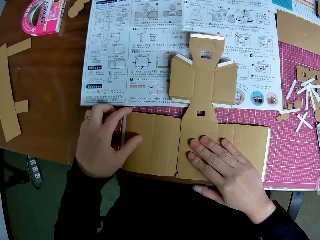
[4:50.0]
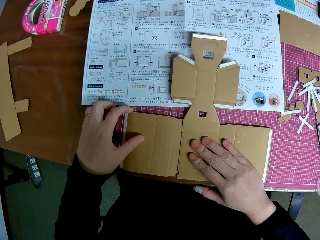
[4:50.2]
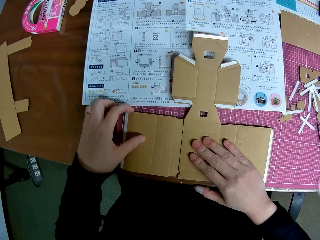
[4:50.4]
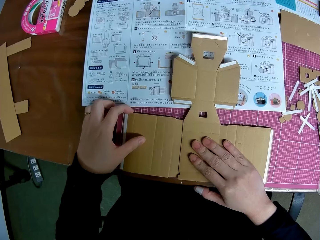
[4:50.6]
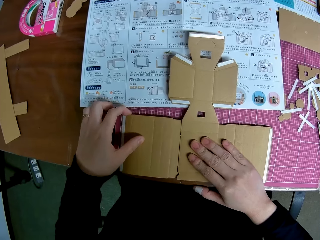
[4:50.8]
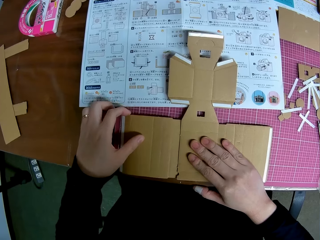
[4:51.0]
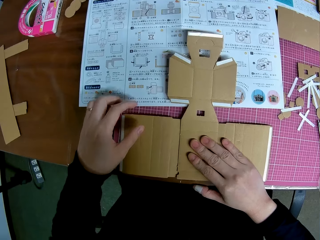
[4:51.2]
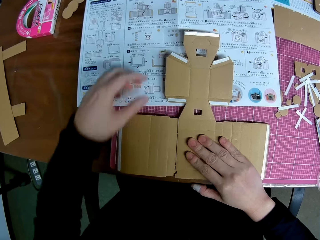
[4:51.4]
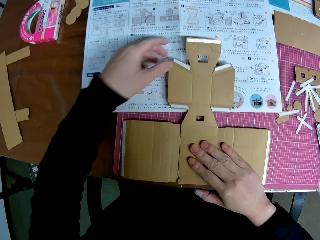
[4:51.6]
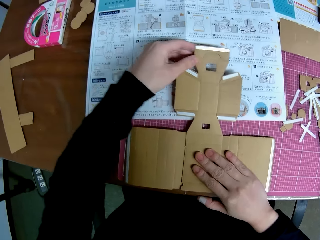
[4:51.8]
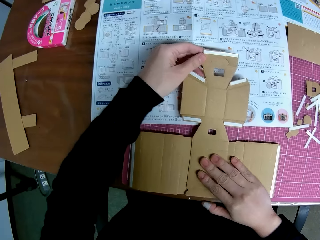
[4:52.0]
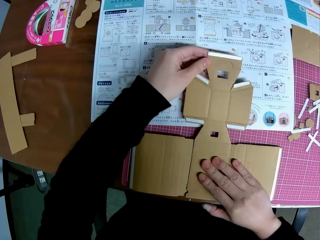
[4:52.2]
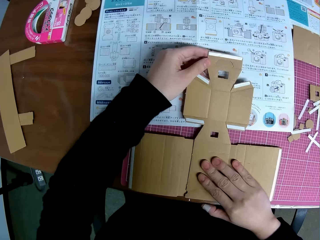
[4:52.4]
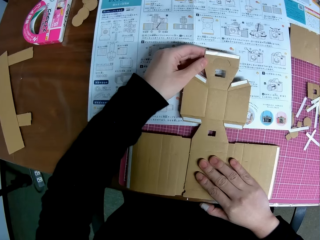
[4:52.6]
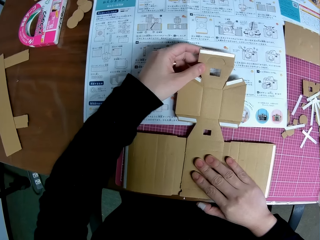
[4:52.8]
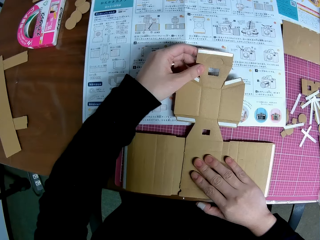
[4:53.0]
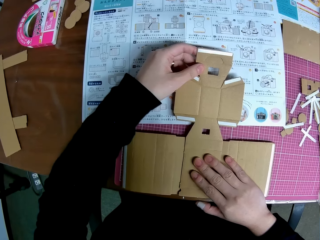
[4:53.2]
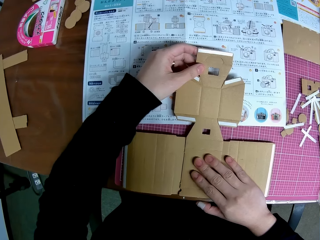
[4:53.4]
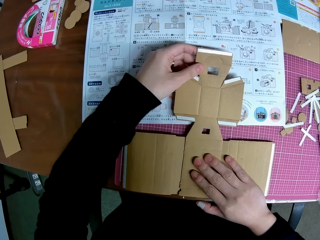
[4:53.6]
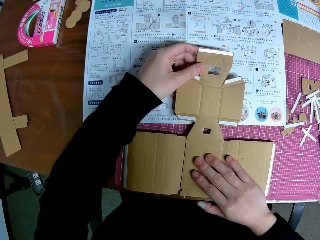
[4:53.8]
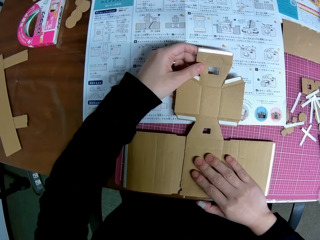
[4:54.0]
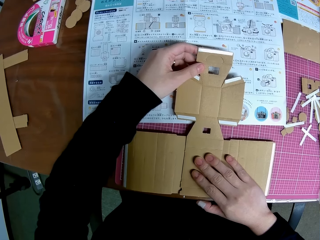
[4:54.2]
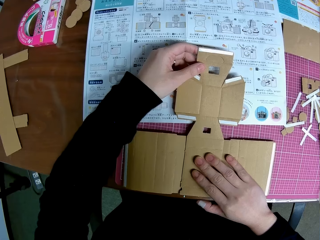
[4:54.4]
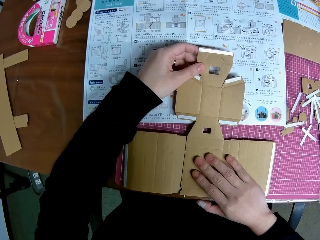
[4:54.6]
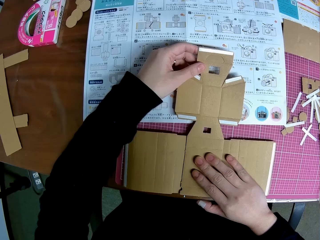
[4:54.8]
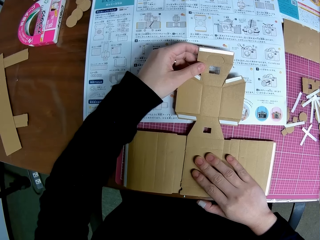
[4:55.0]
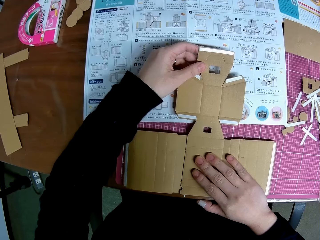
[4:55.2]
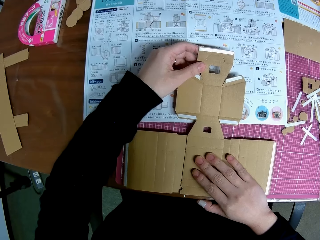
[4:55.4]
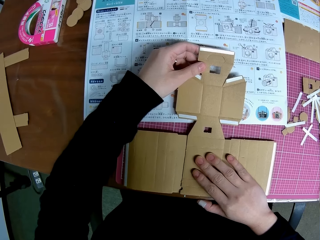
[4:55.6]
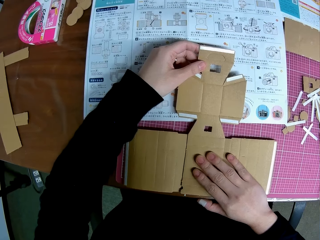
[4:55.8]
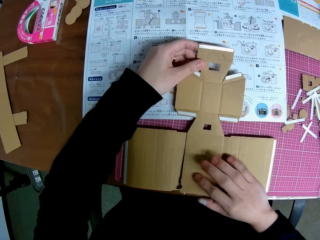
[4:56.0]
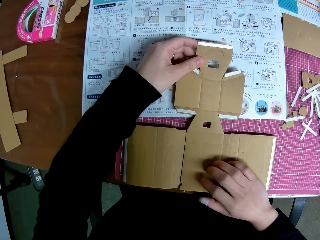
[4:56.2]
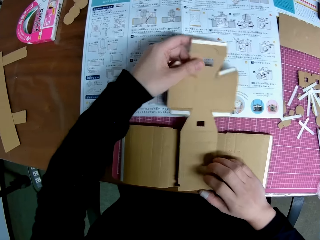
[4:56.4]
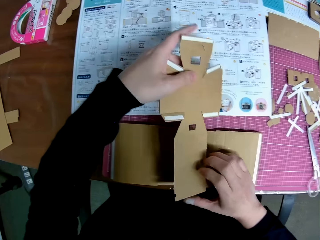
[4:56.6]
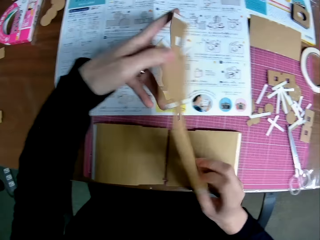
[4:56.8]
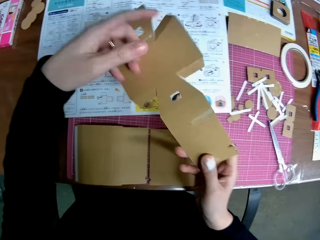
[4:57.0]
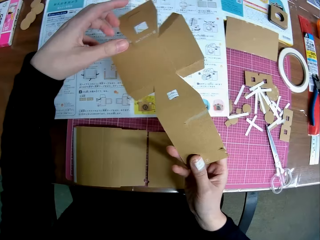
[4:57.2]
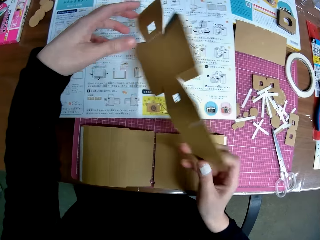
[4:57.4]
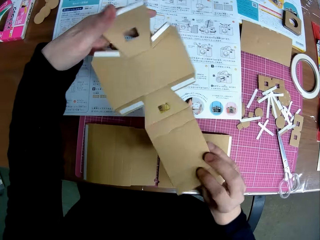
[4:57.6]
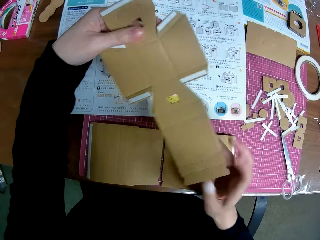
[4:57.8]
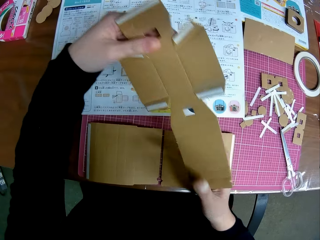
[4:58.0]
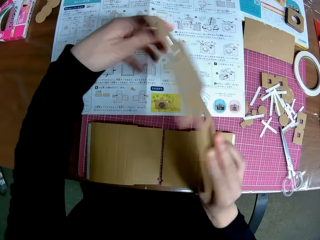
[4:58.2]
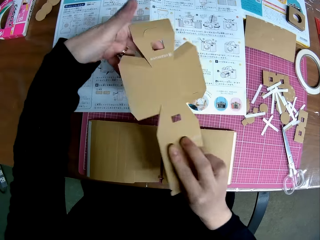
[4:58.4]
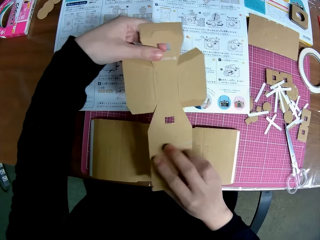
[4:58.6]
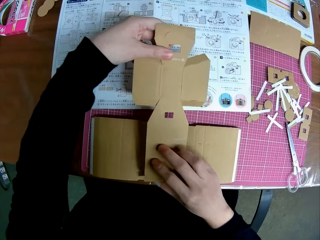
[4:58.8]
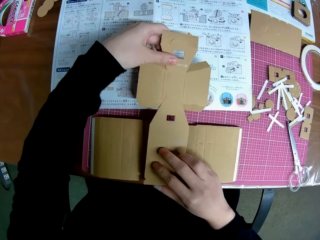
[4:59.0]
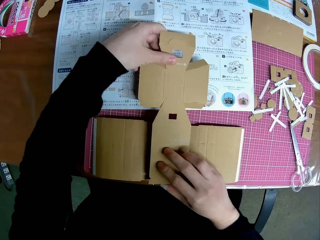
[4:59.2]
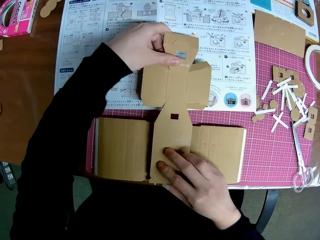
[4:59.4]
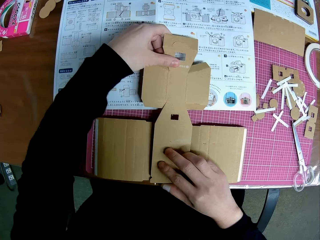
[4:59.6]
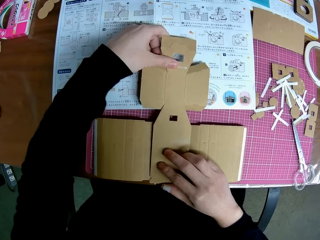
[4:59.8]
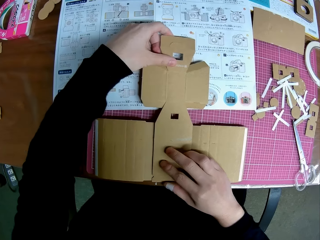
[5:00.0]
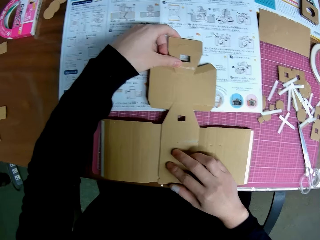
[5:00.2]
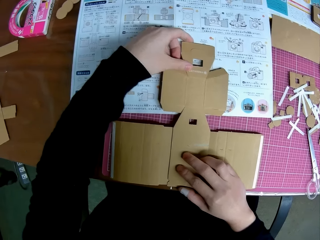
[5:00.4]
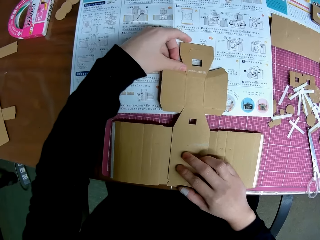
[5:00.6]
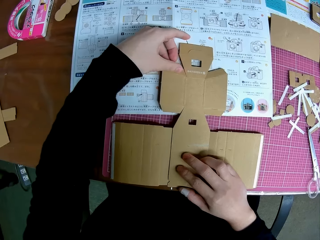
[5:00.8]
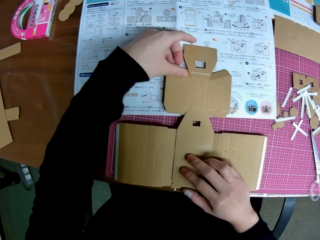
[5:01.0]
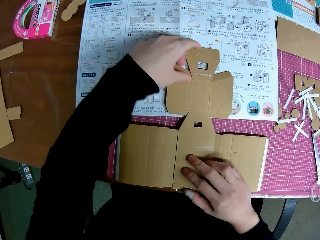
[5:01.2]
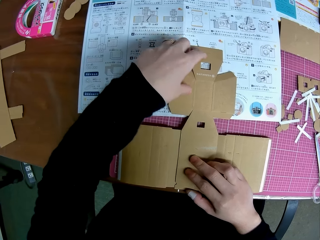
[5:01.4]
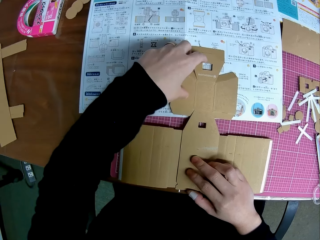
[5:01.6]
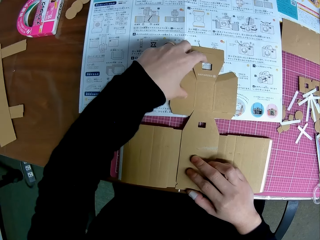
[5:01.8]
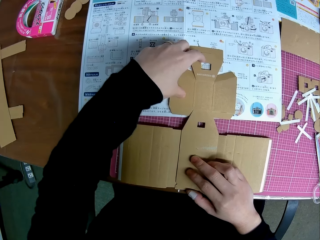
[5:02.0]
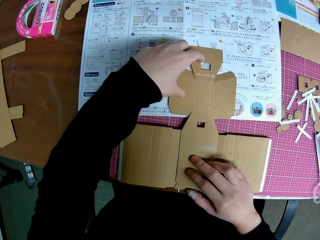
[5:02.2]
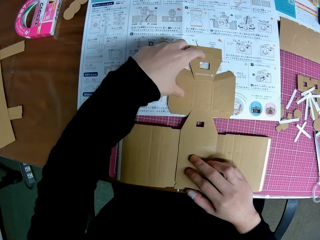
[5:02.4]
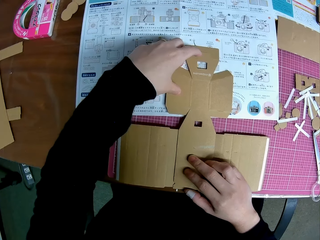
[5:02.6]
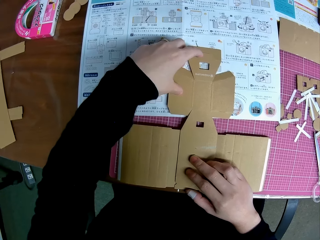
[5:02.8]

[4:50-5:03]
The camera wearer touches the third big piece on the cutting mat. They match the papercraft. They look at the blueprint. They turn the cross-shaped piece upside down repeatedly again. They place the cross-shaped piece on the second and third big pieces on the cutting mat. They fix the papercraft in between.

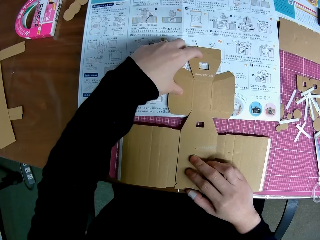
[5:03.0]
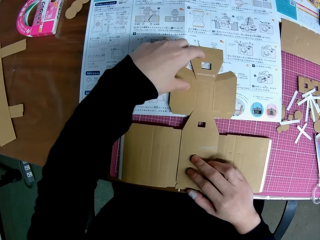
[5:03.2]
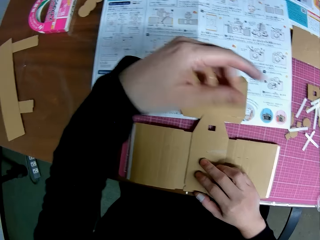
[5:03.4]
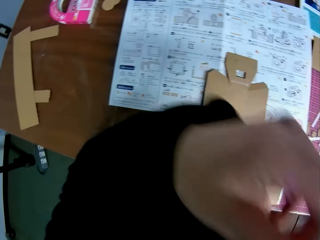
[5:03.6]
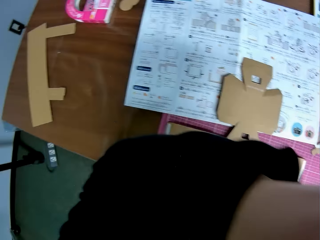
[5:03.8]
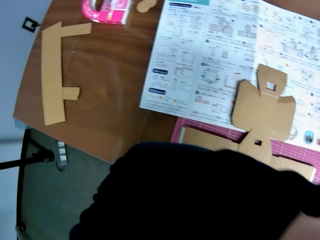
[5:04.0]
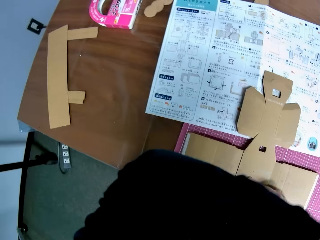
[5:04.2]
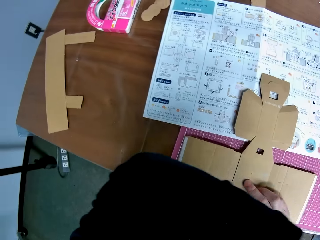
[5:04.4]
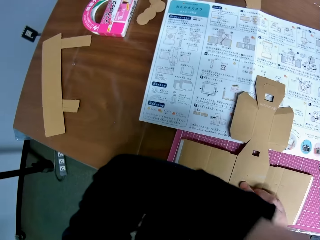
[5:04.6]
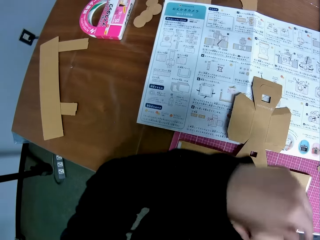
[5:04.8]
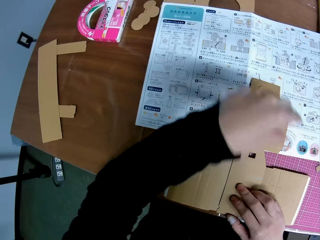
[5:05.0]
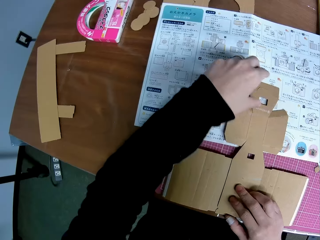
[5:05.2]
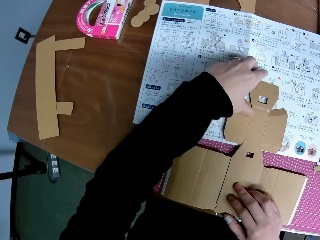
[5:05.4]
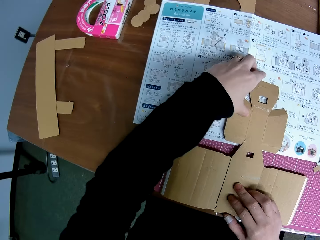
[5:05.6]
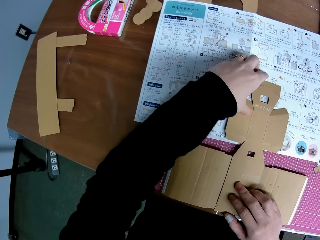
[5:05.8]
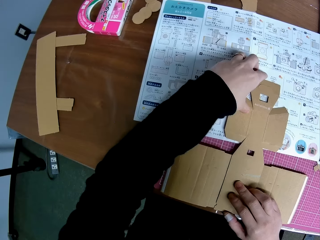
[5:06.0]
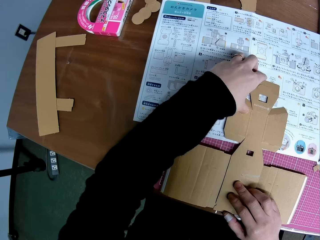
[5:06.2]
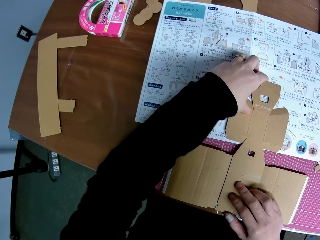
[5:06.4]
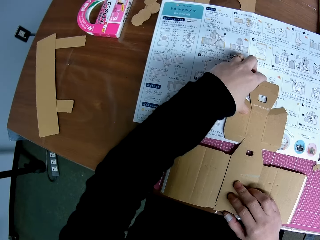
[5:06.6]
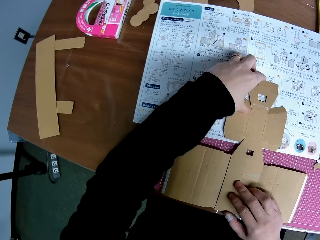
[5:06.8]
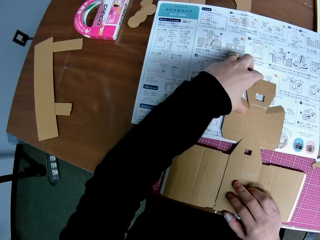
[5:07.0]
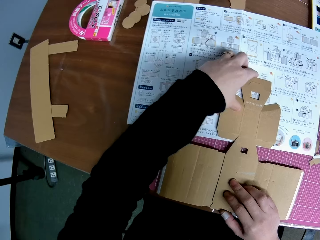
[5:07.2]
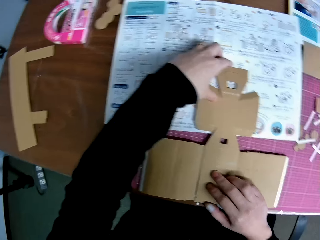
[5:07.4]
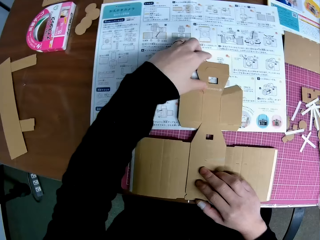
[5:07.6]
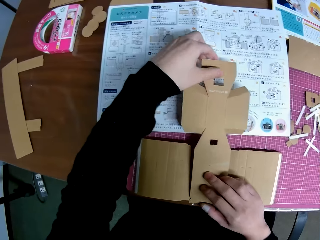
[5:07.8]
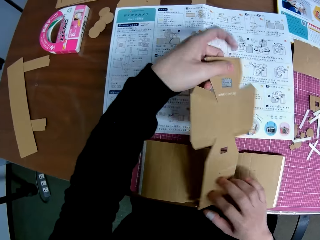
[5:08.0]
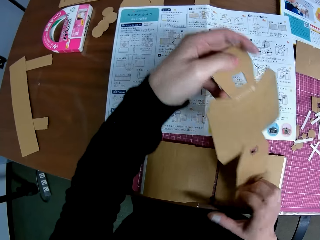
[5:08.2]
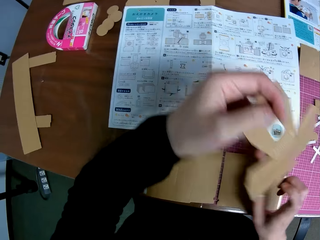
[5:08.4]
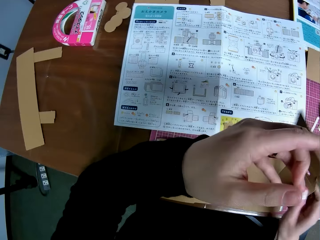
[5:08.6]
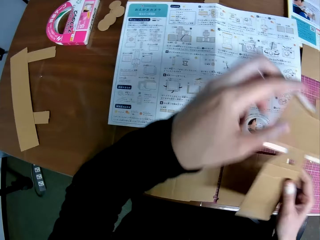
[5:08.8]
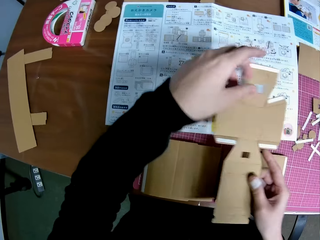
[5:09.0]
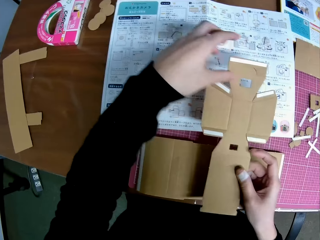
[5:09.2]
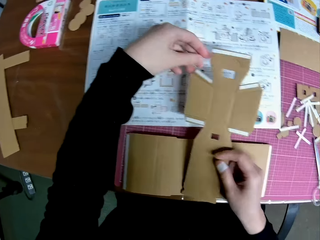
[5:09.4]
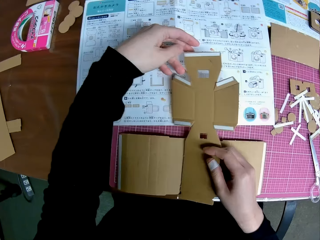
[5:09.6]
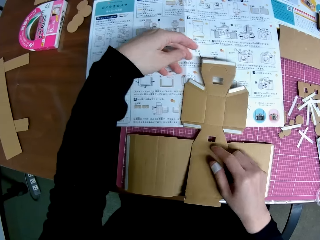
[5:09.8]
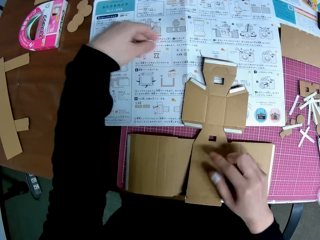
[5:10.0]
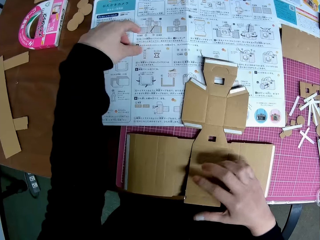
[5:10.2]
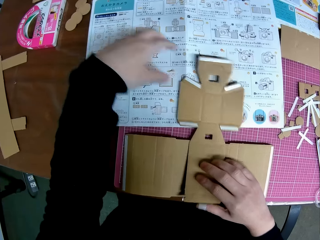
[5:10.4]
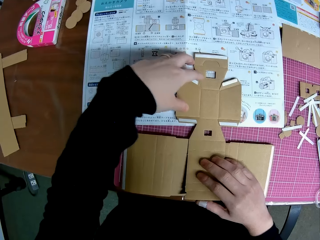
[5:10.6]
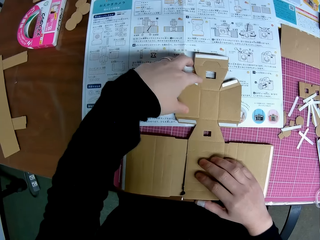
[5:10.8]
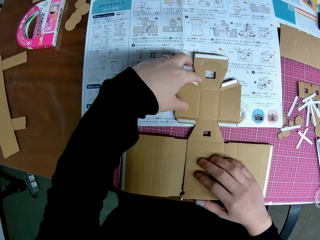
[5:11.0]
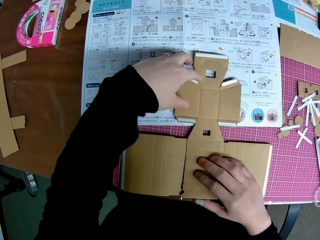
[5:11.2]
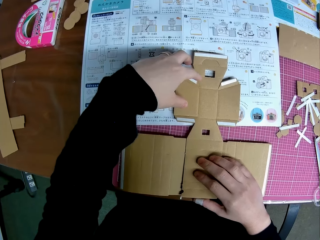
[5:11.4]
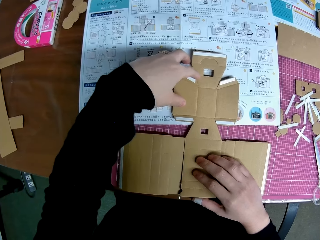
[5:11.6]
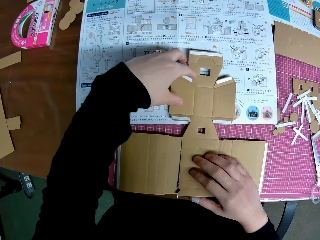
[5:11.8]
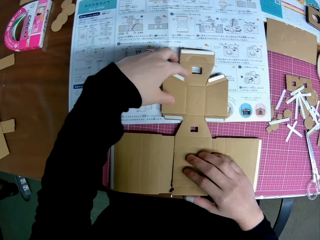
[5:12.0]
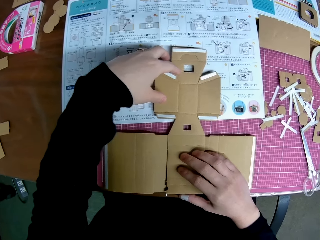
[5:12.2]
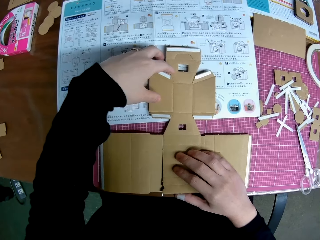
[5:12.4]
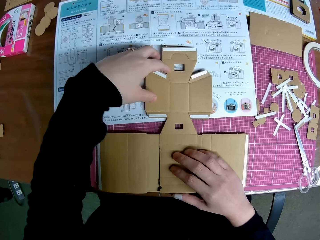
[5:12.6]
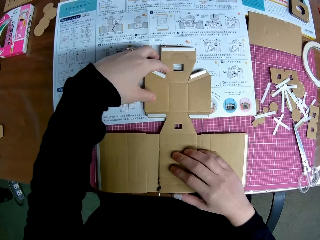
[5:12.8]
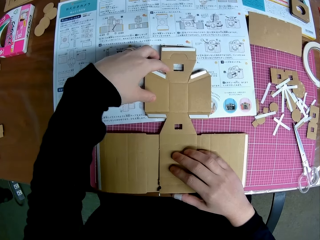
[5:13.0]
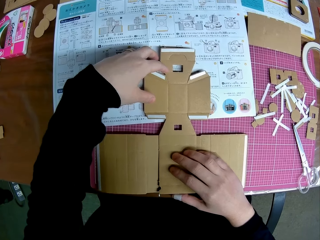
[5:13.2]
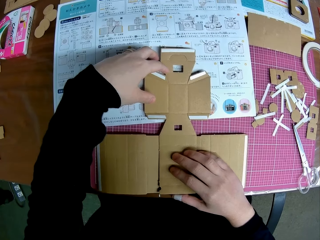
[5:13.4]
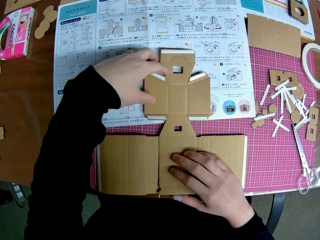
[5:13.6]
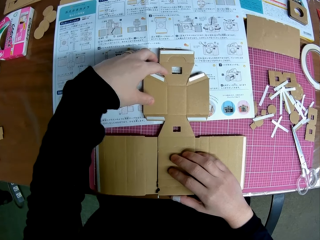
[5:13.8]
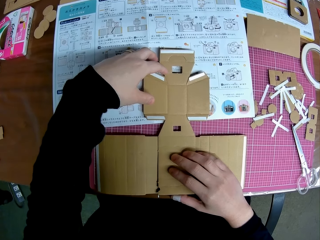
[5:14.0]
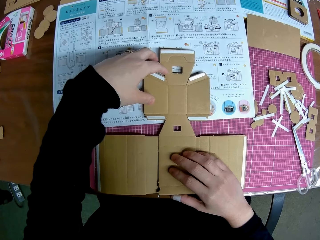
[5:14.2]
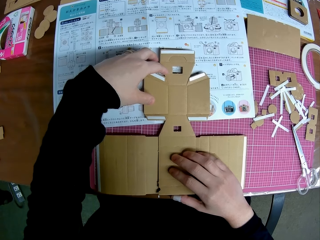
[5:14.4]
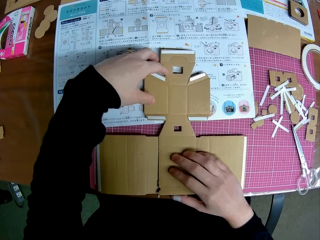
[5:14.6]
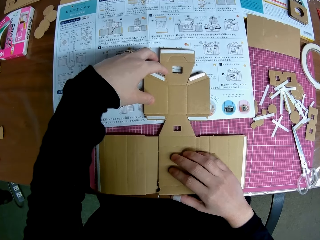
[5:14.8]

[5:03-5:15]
The camera wearer touches her face with her left hand. She holds something with the left hand. She places her left hand on the cross-shaped piece. She holds the papercraft with the left hand. She picks up the cross-shaped piece from the blueprint. She turns the cross-shaped piece upside down again. She places the cross-shaped piece on the second and third big pieces on the cutting mat. She looks at the blueprint. She fixes the papercraft at the center.
